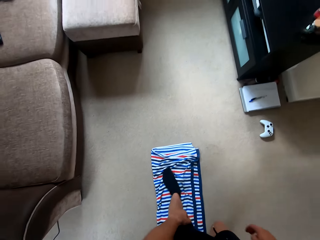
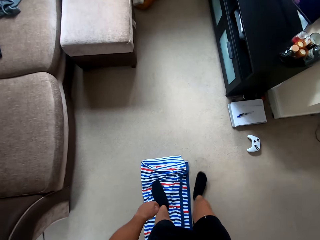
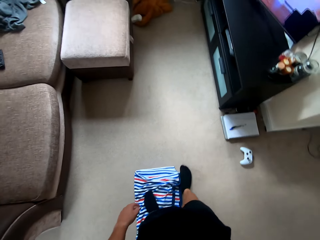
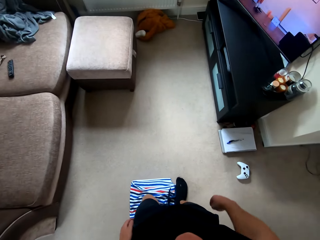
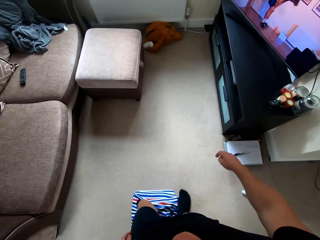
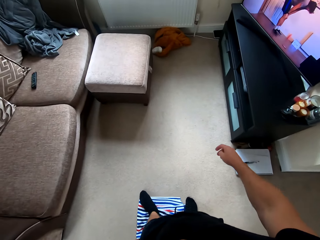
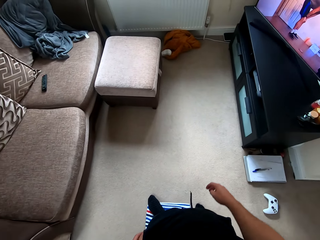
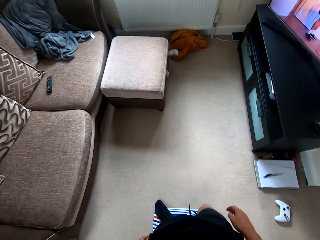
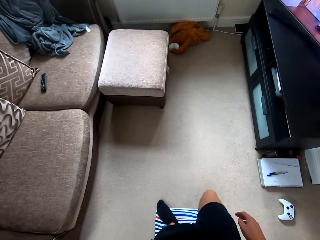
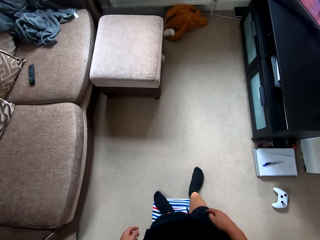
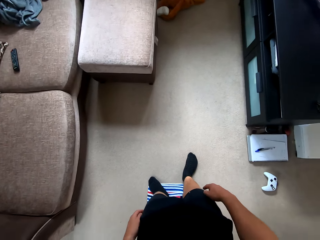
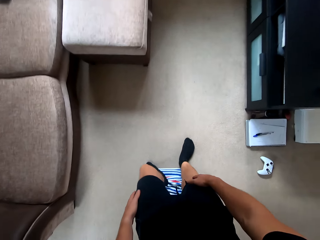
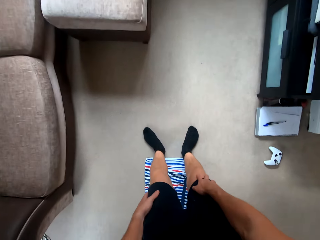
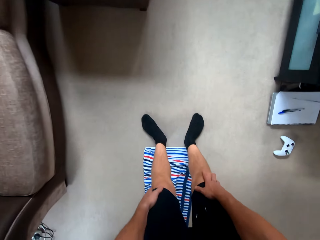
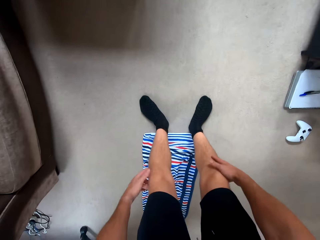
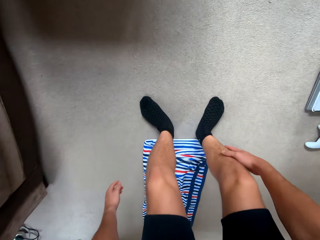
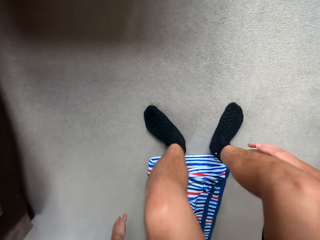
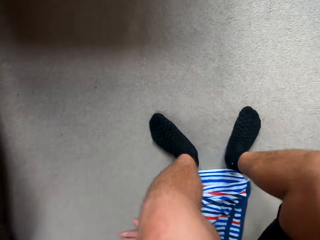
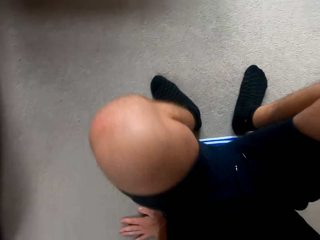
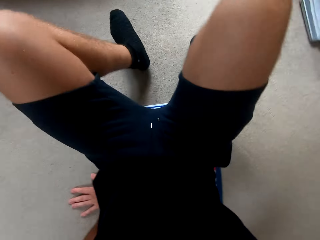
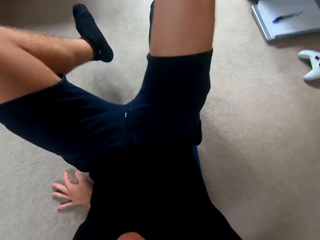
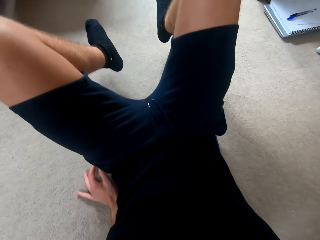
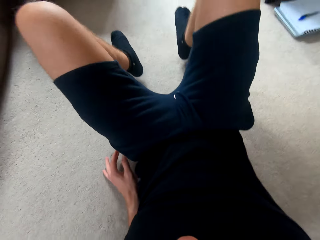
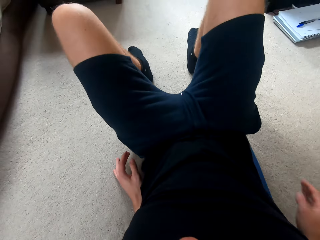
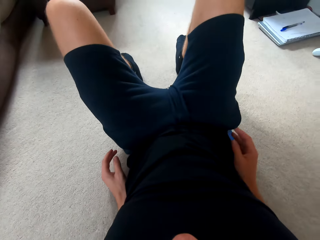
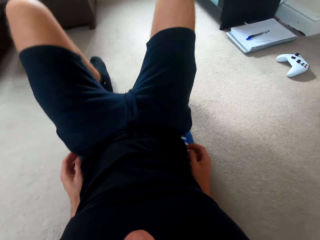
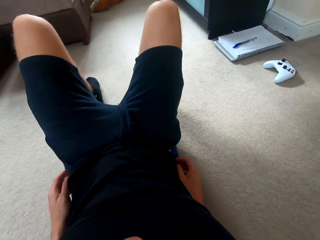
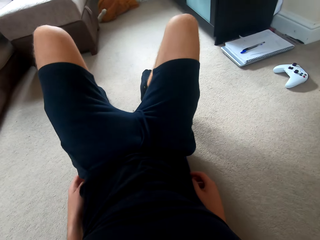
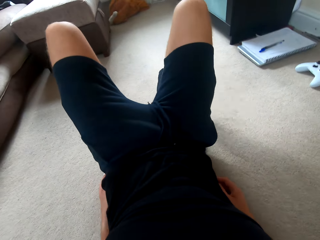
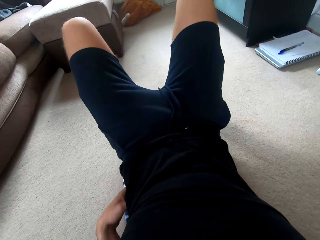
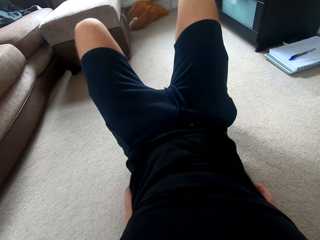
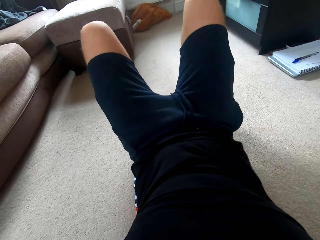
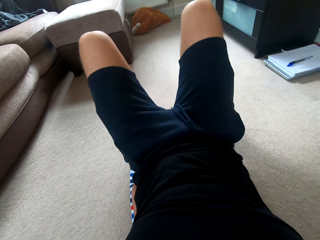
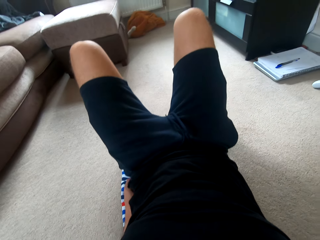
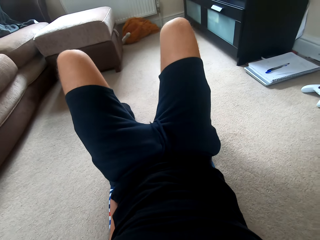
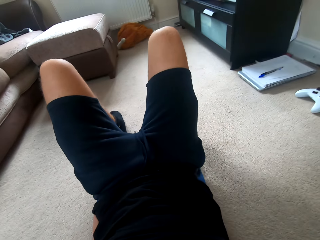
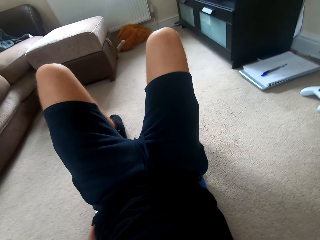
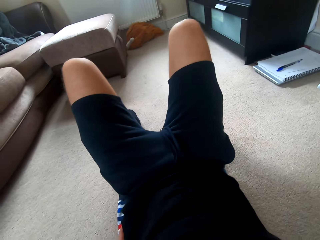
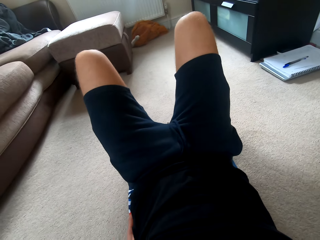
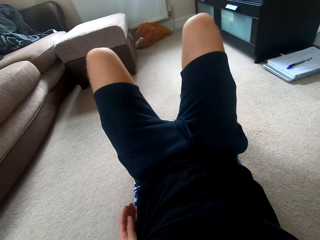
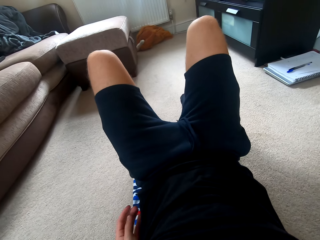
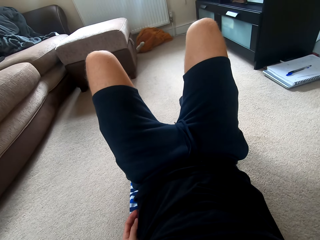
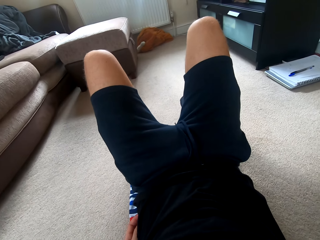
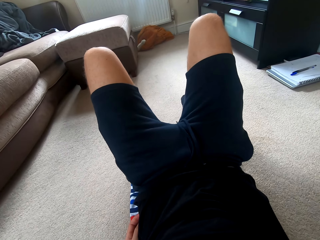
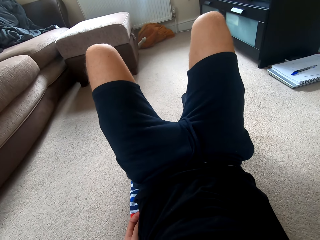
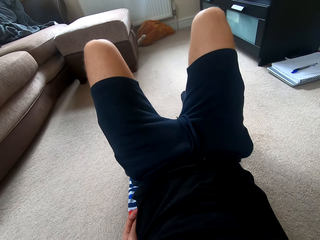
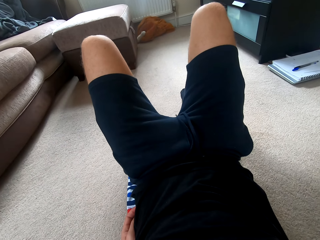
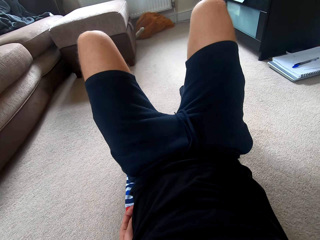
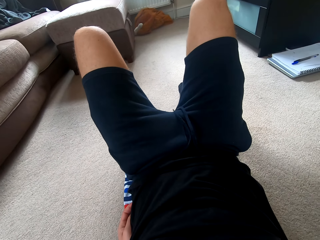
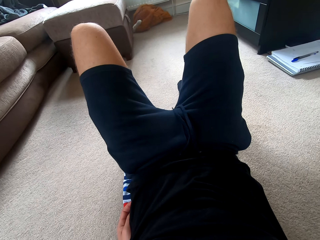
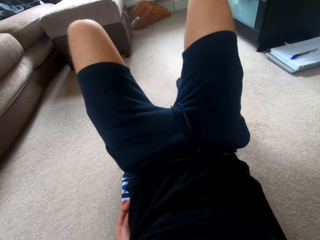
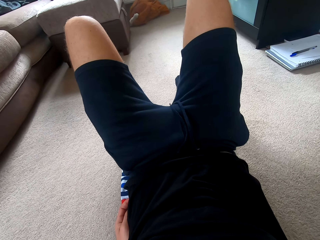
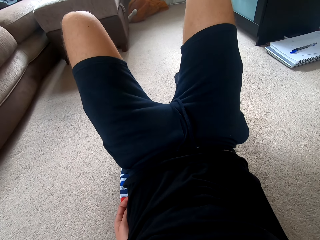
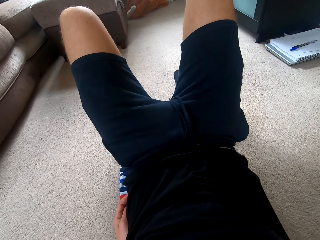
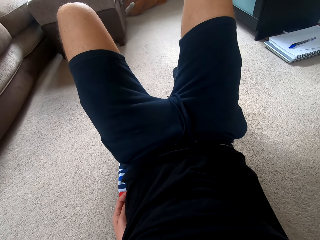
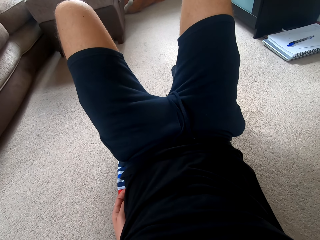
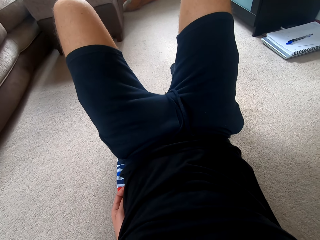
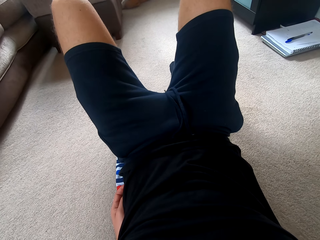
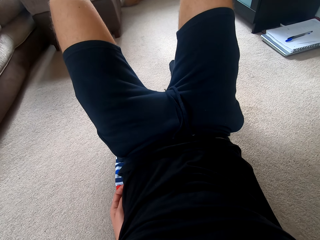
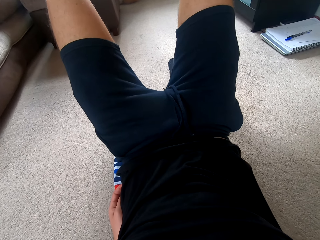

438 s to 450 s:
The camera wearer pauses. They sit down. They look at the television.

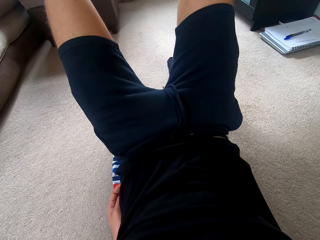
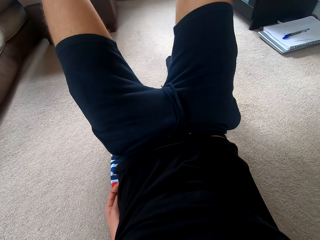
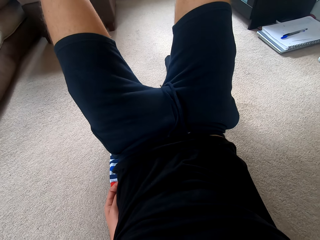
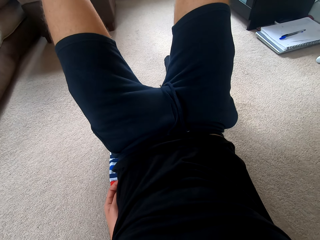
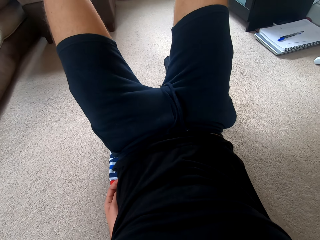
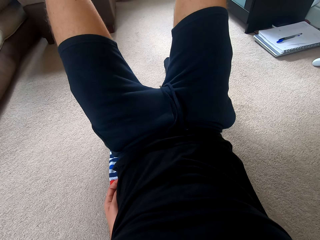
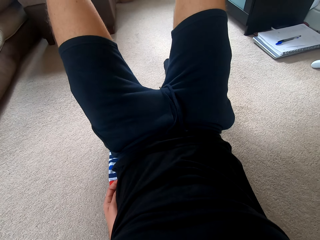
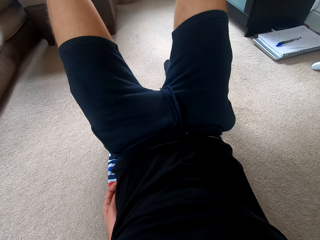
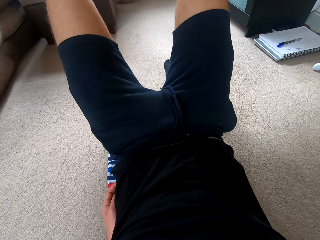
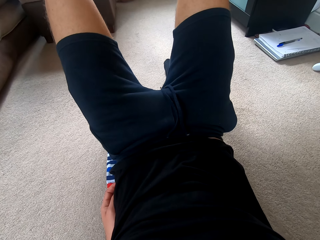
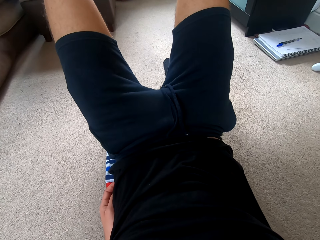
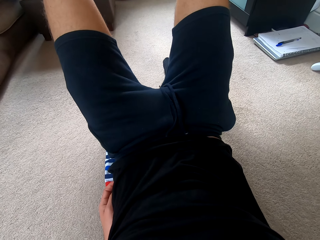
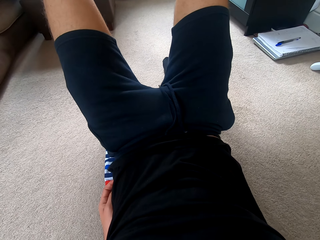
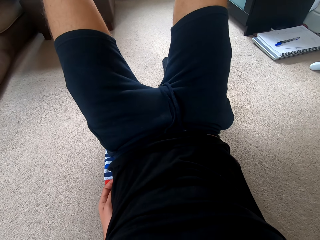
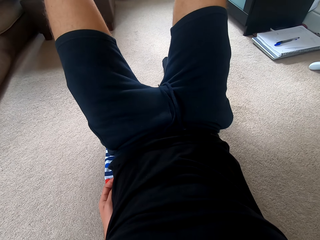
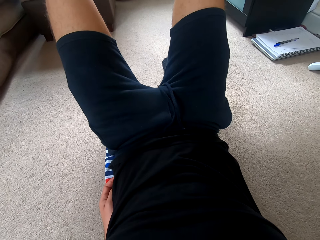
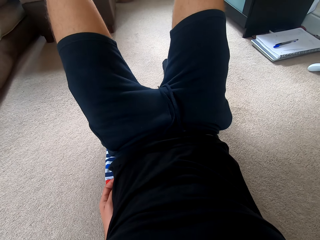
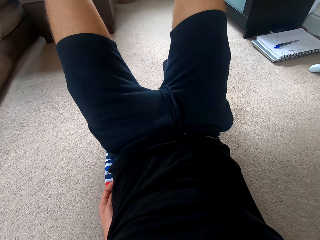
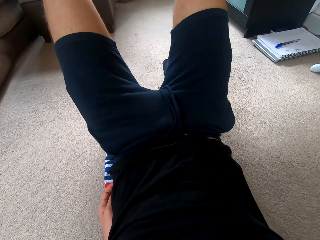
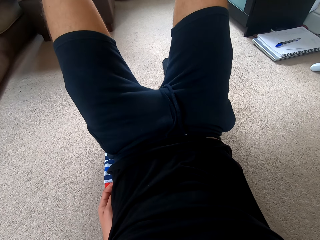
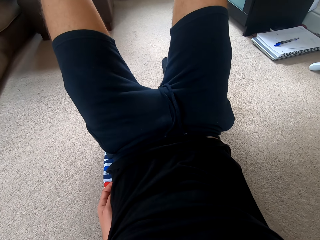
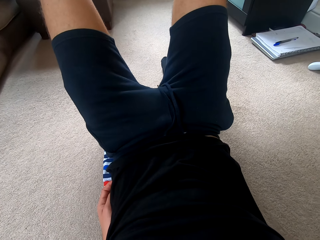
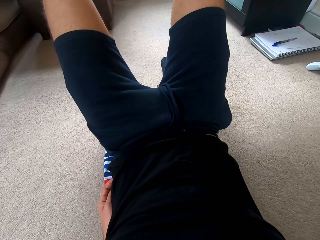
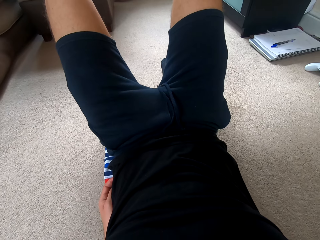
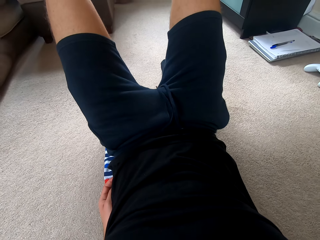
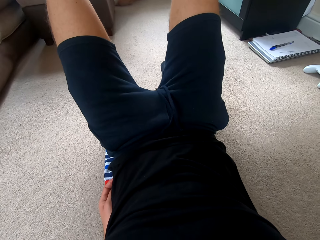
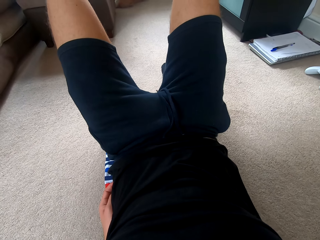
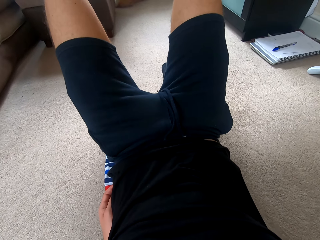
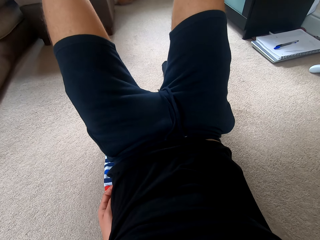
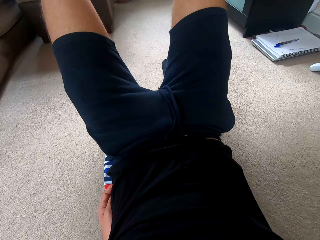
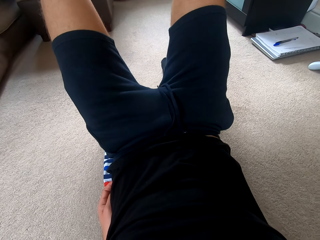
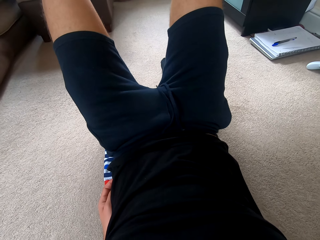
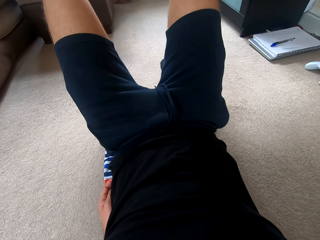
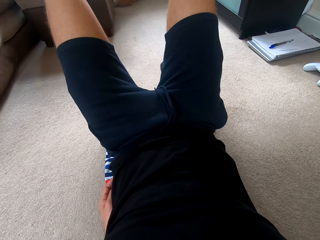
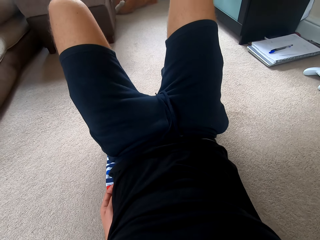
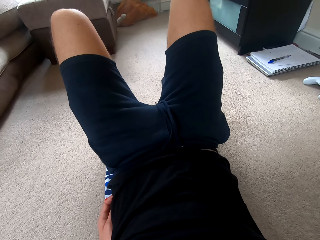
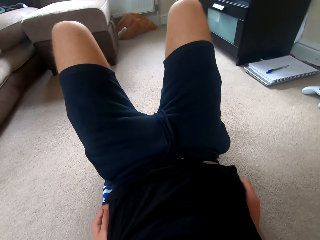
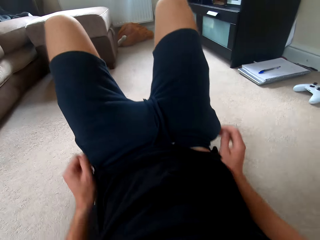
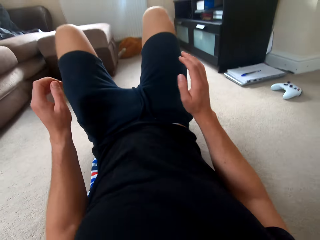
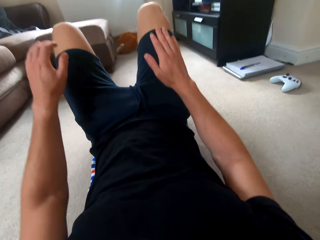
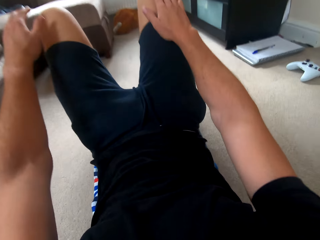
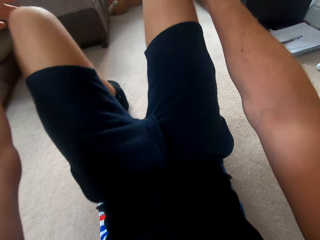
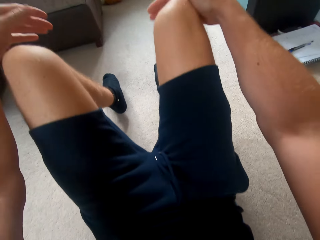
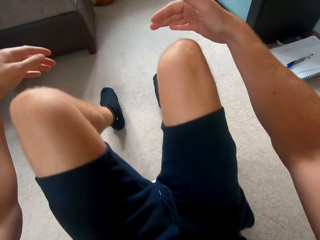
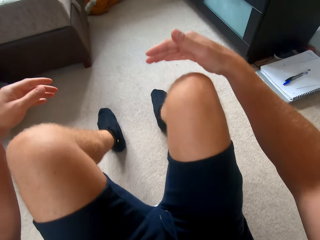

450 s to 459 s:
The camera wearer does the sit ups.
